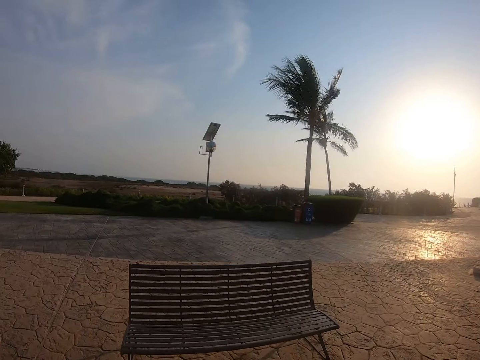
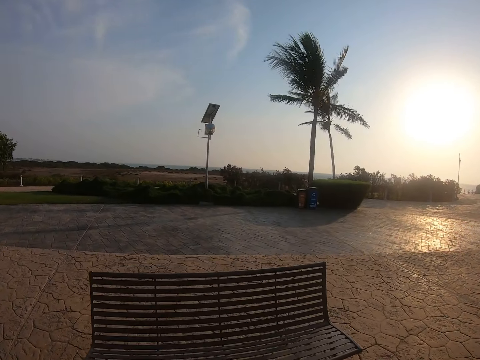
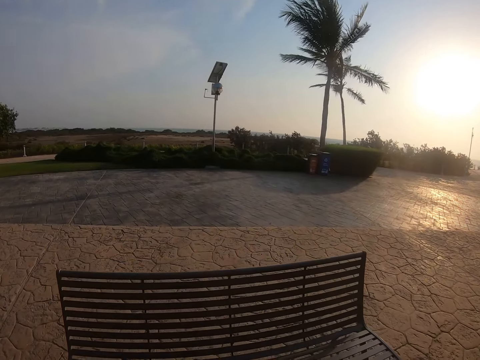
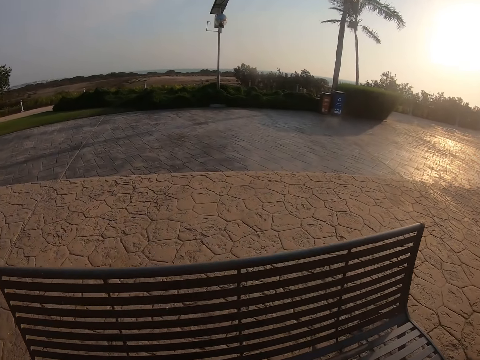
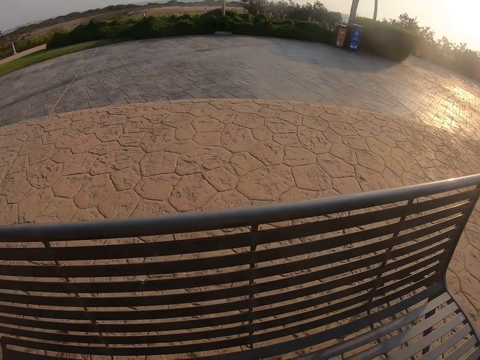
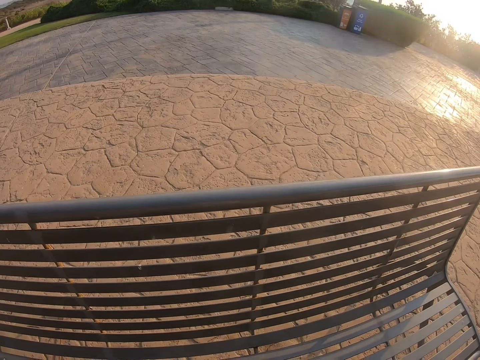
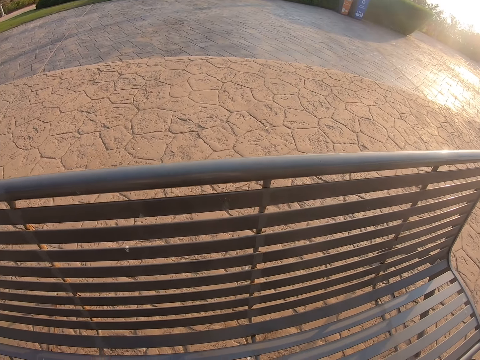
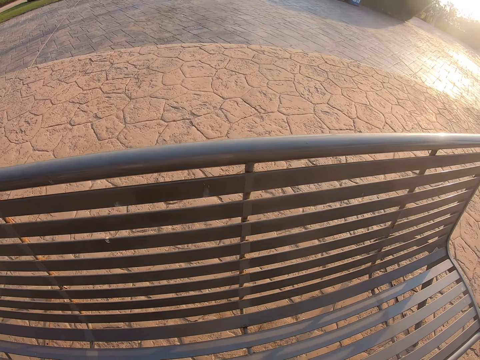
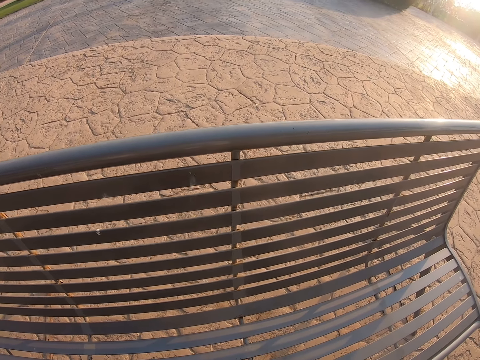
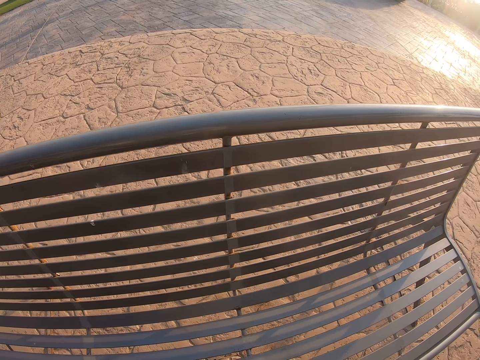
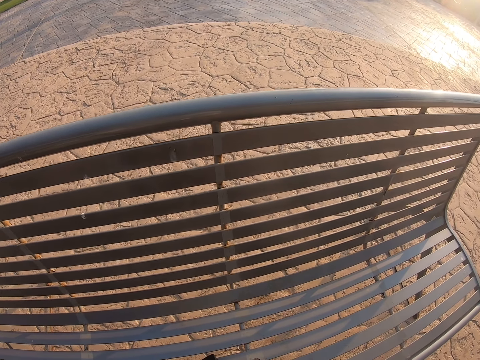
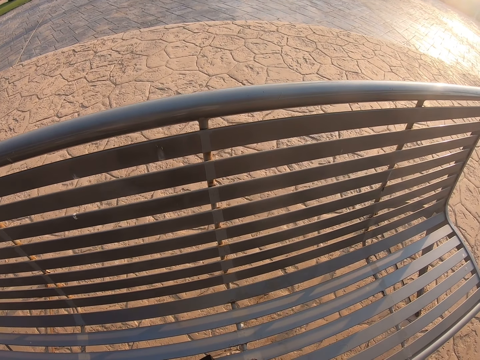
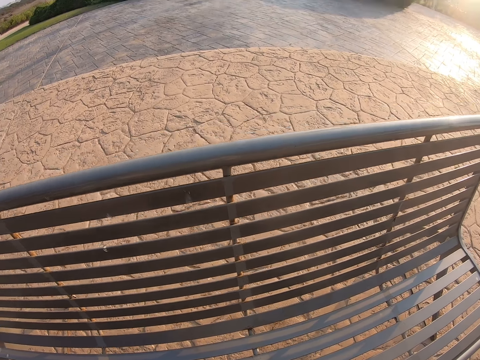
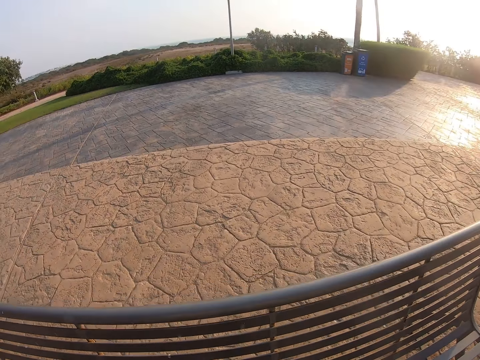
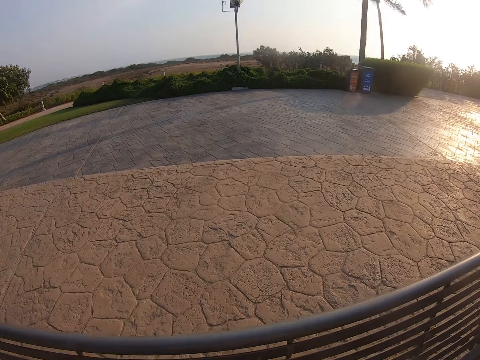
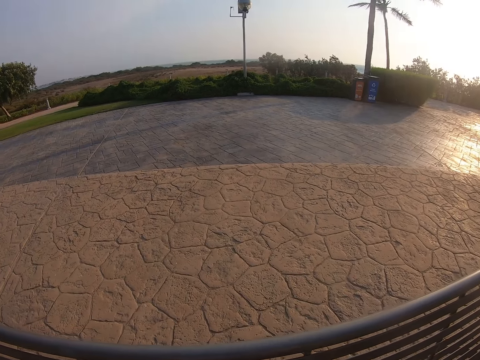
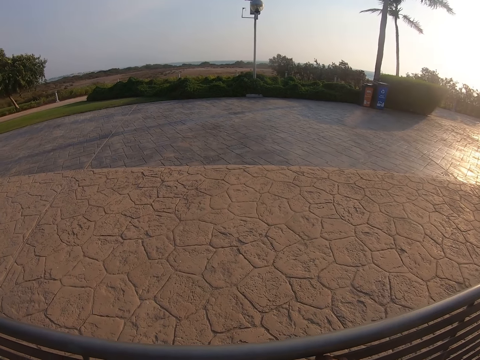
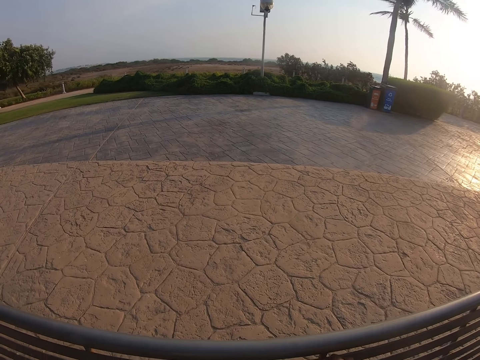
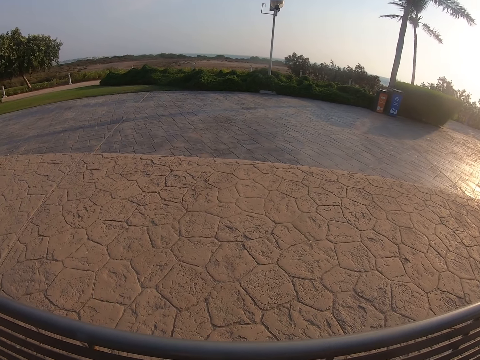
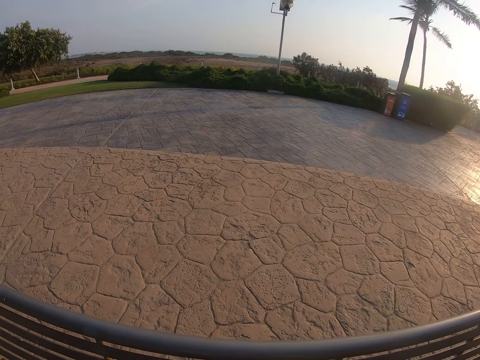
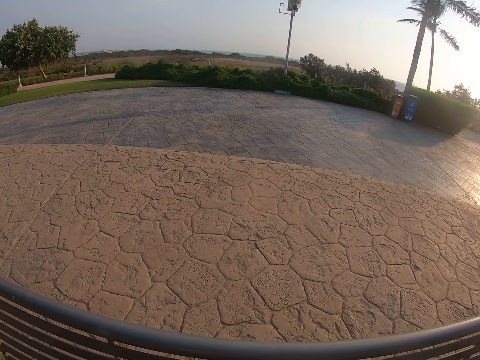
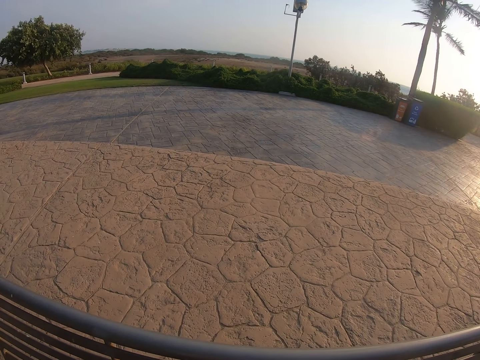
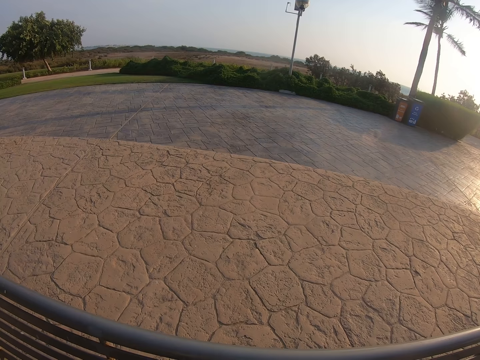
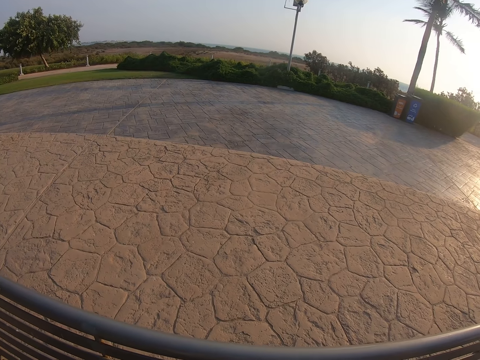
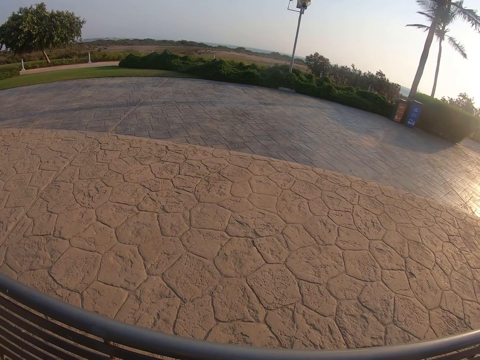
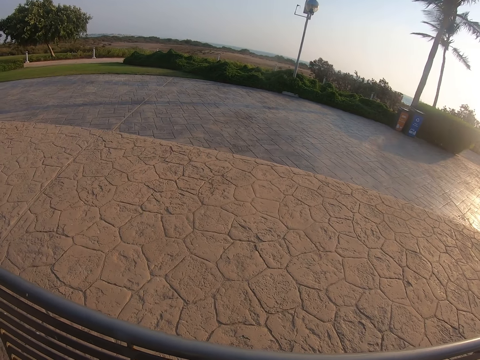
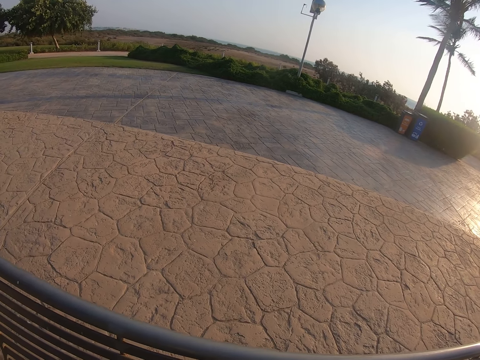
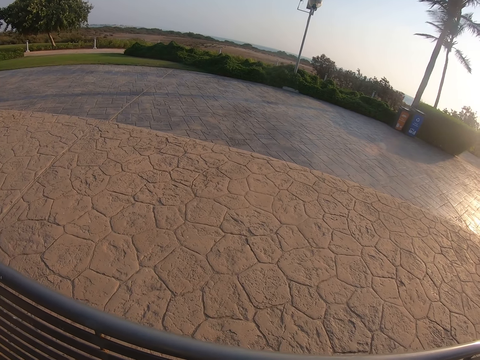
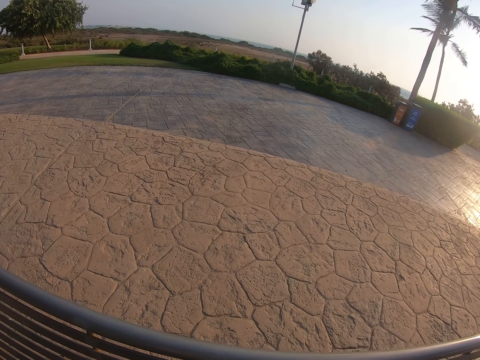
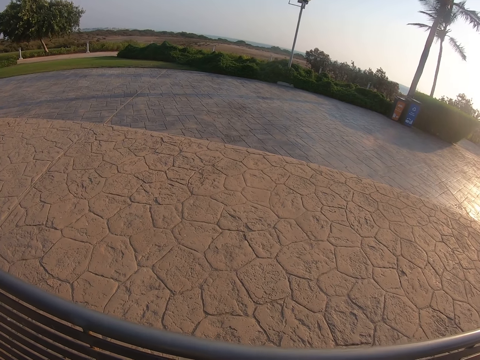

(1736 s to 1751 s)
The camera wearer looks at the seat. They look at the compound.

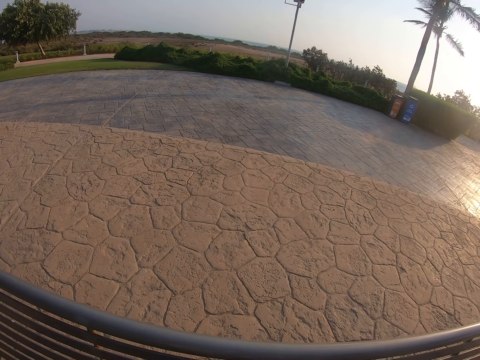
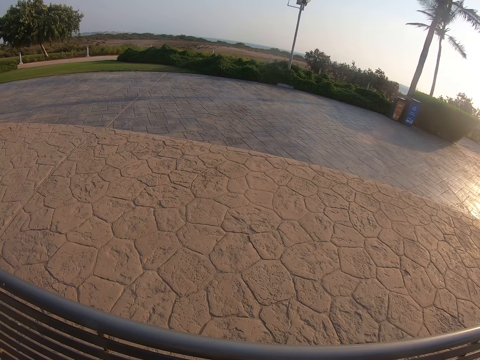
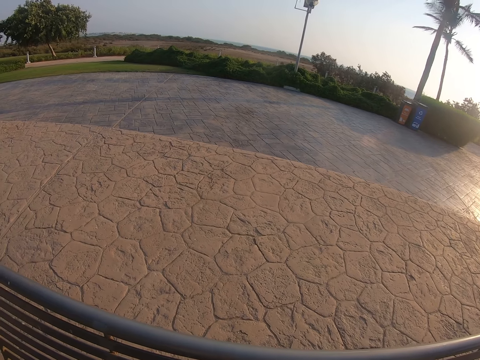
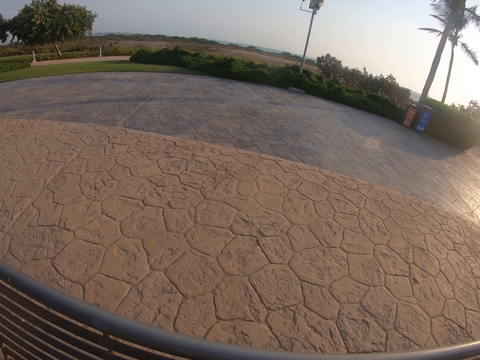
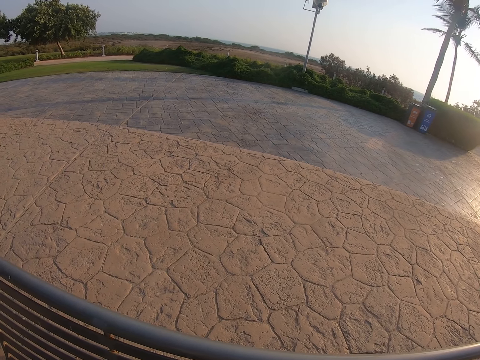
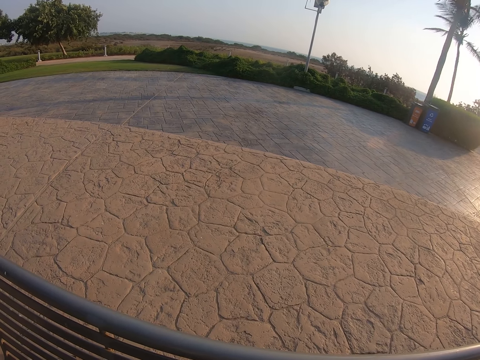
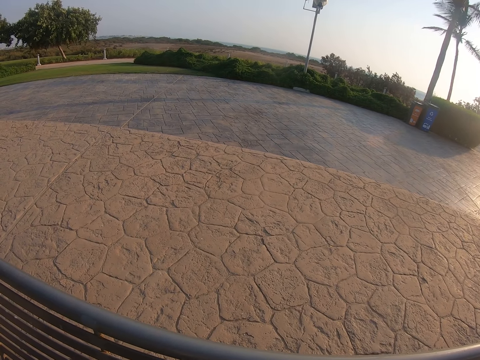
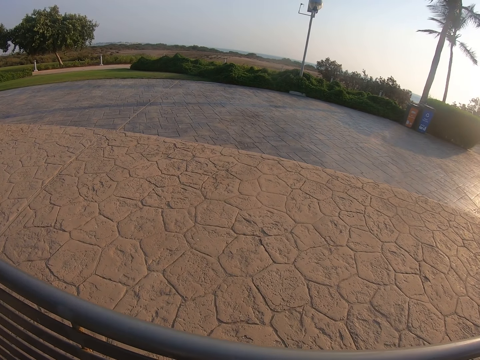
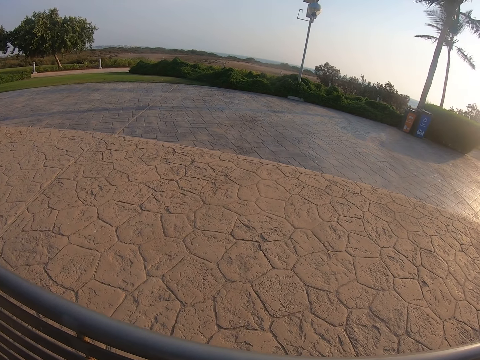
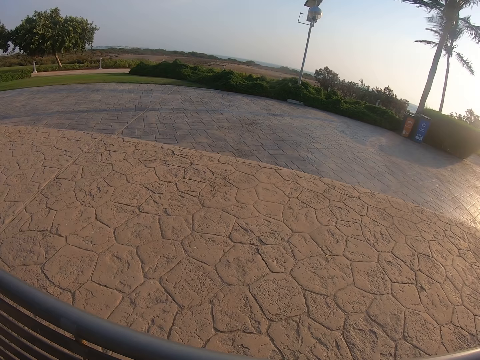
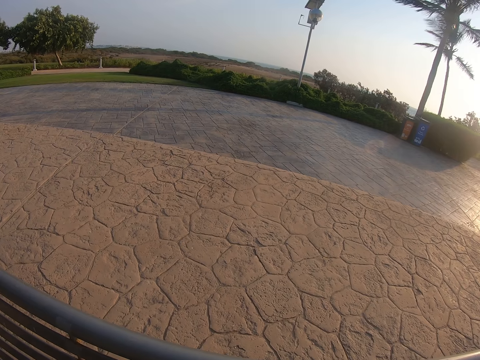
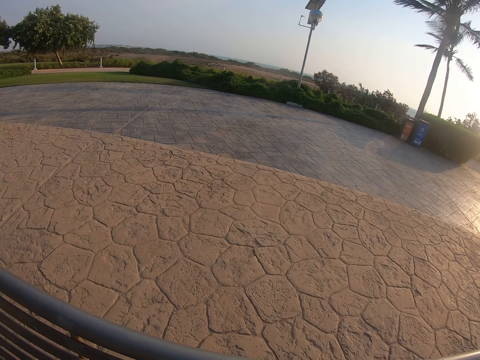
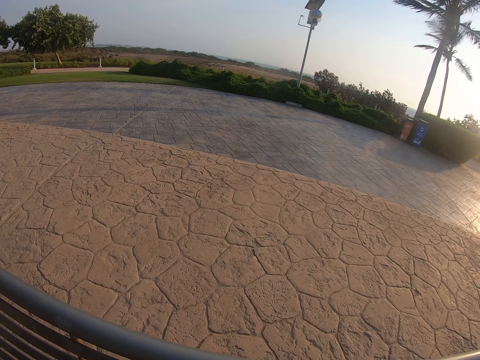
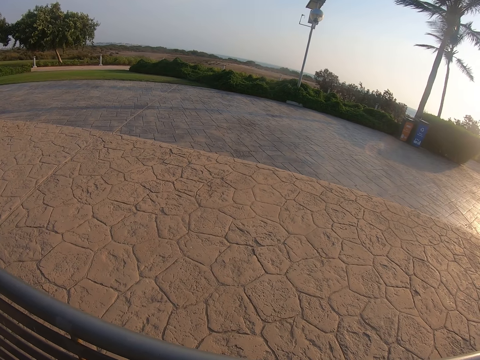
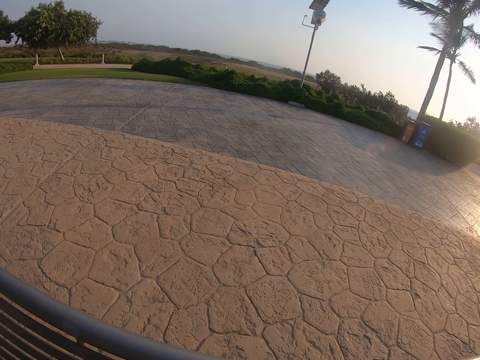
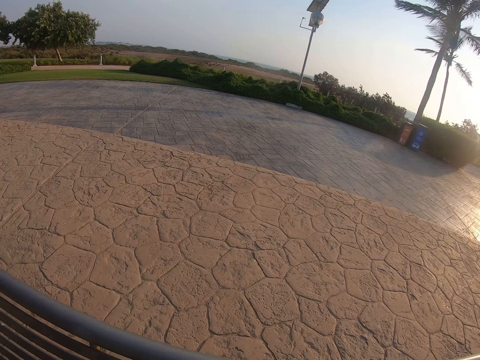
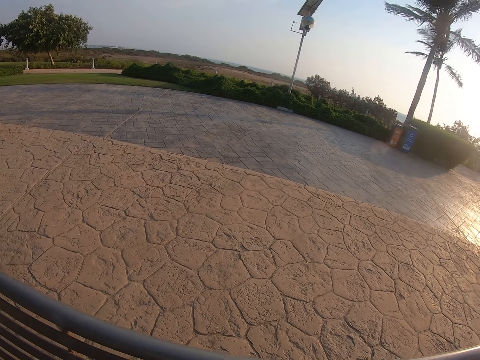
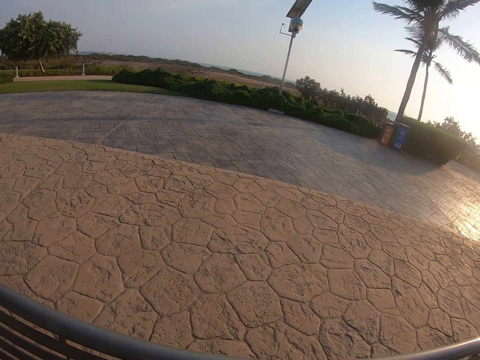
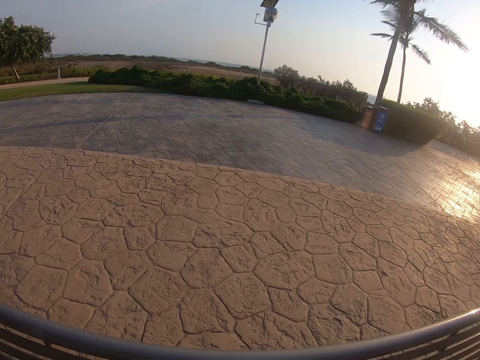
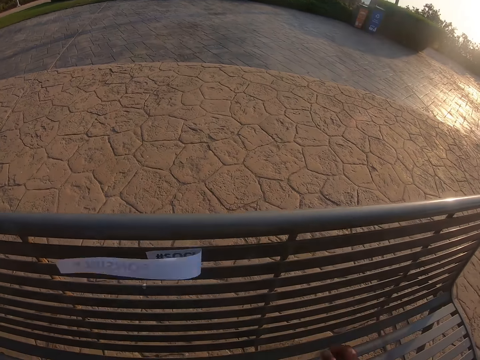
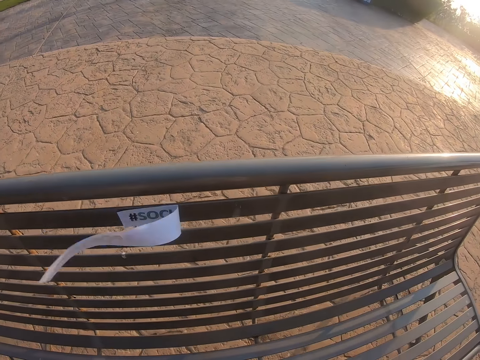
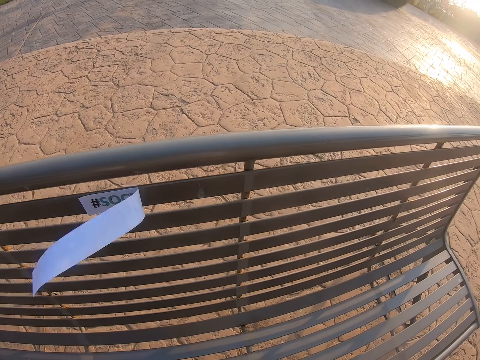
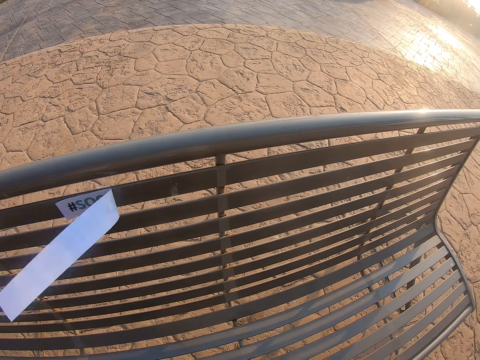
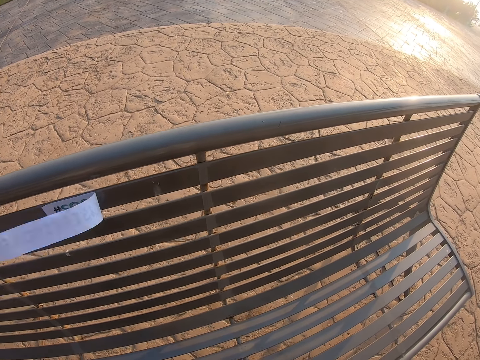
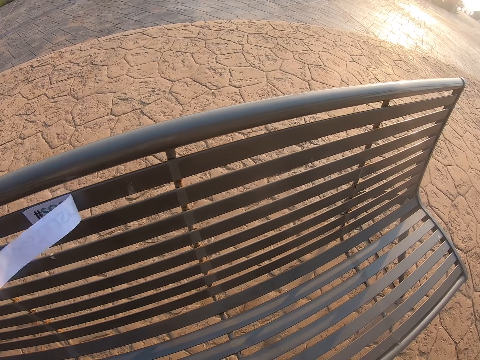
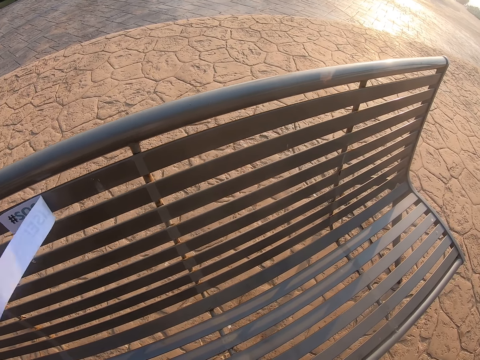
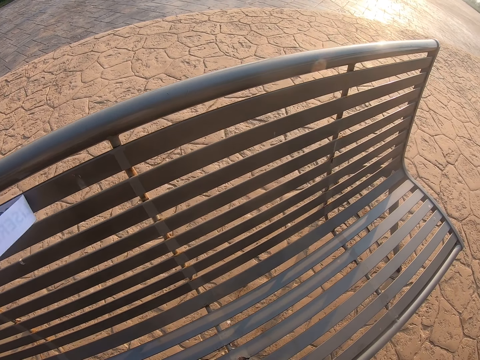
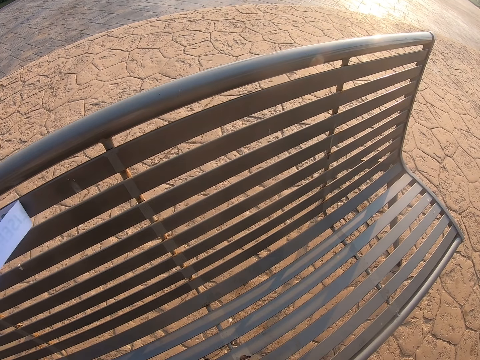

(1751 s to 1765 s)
The camera wearer looks at the paper.
